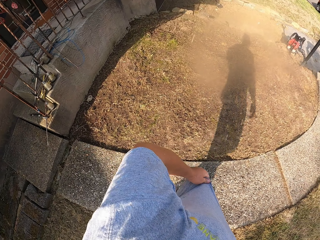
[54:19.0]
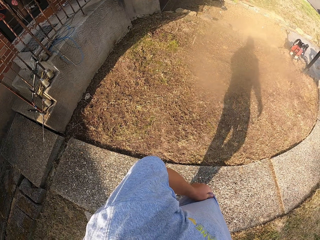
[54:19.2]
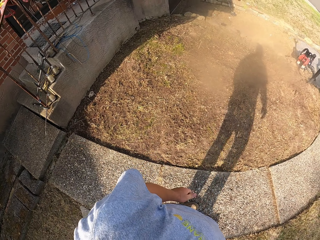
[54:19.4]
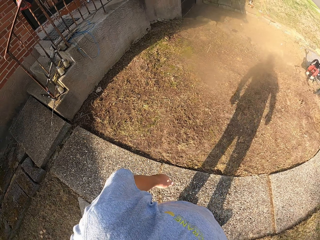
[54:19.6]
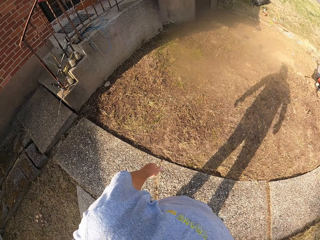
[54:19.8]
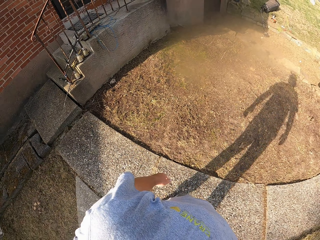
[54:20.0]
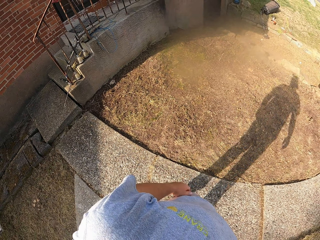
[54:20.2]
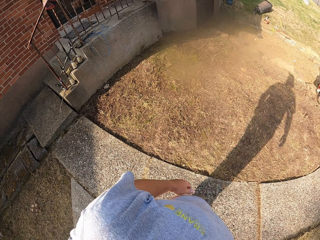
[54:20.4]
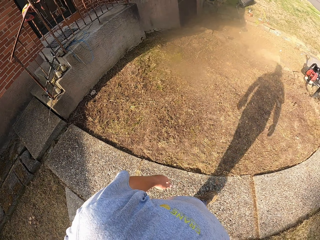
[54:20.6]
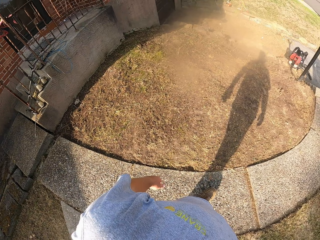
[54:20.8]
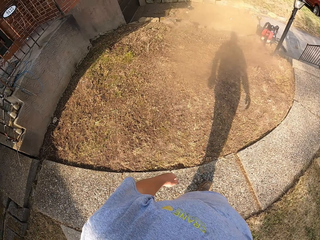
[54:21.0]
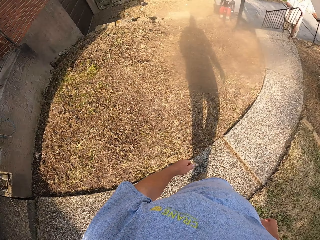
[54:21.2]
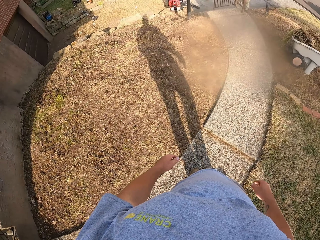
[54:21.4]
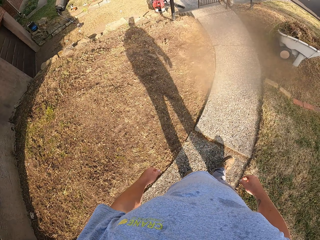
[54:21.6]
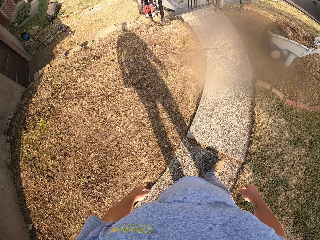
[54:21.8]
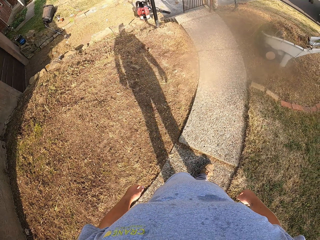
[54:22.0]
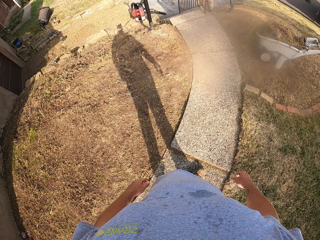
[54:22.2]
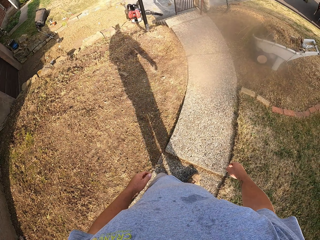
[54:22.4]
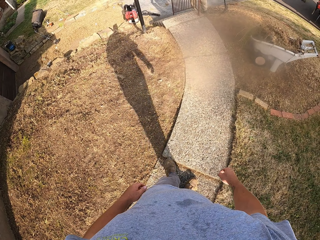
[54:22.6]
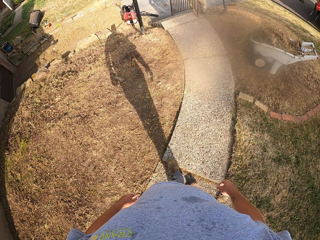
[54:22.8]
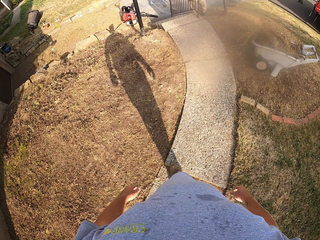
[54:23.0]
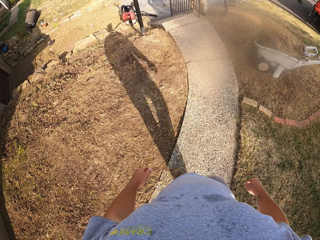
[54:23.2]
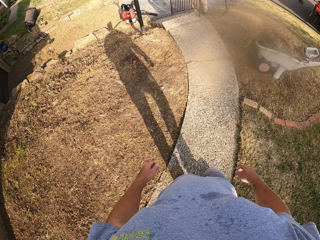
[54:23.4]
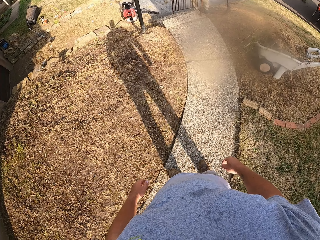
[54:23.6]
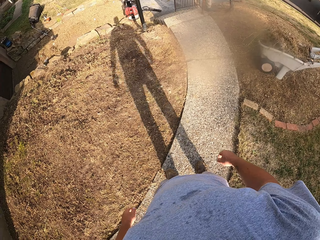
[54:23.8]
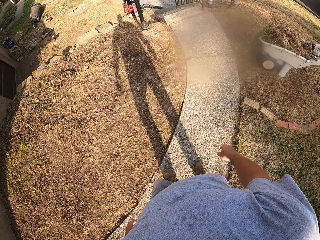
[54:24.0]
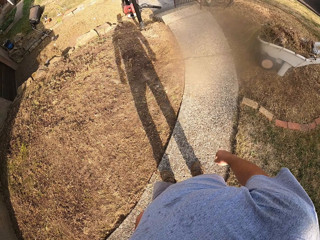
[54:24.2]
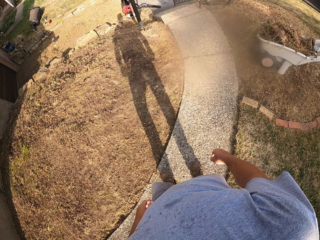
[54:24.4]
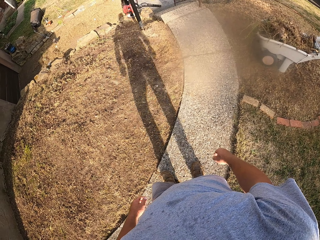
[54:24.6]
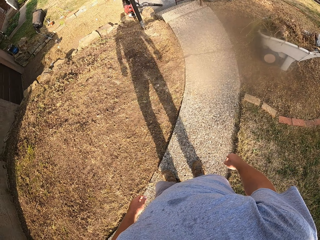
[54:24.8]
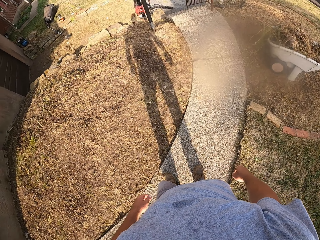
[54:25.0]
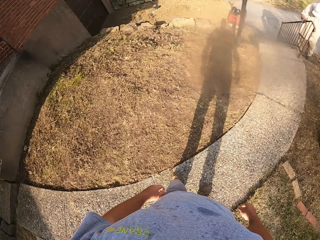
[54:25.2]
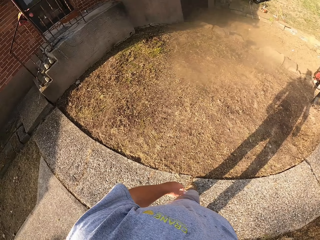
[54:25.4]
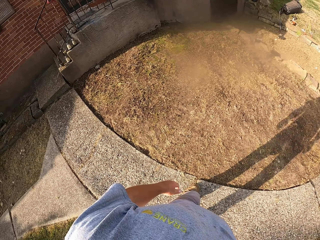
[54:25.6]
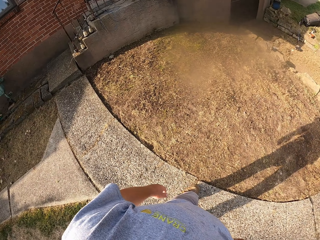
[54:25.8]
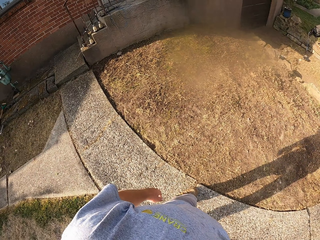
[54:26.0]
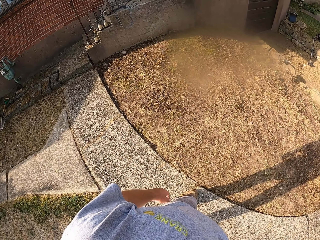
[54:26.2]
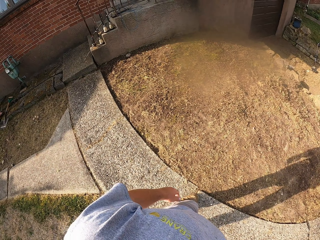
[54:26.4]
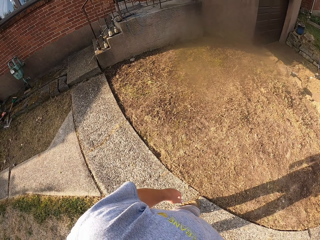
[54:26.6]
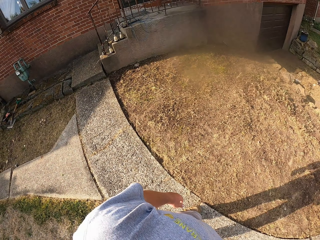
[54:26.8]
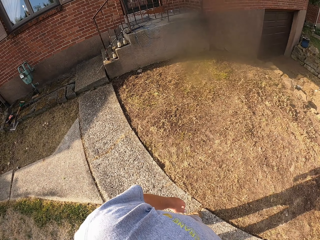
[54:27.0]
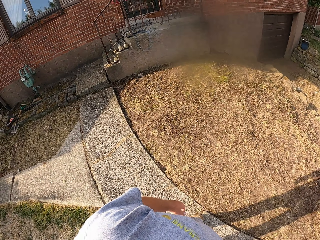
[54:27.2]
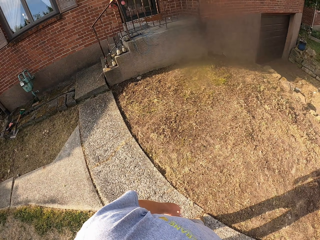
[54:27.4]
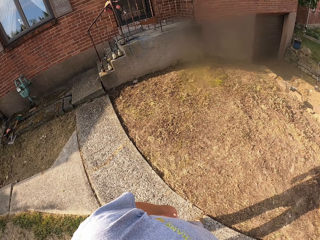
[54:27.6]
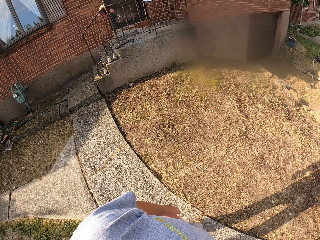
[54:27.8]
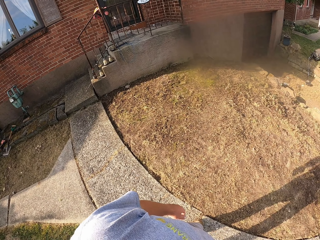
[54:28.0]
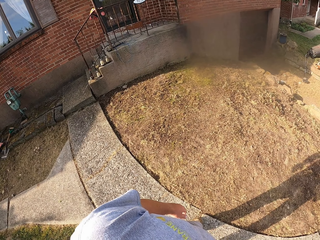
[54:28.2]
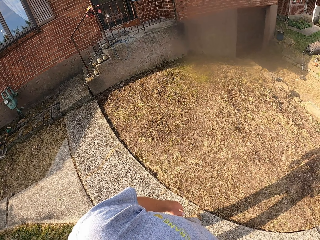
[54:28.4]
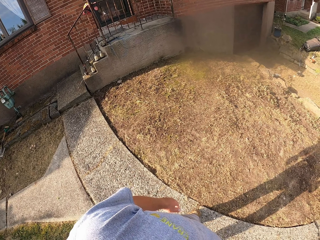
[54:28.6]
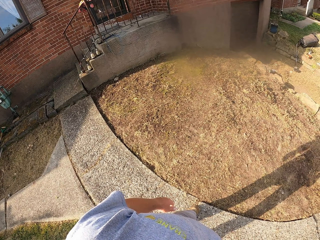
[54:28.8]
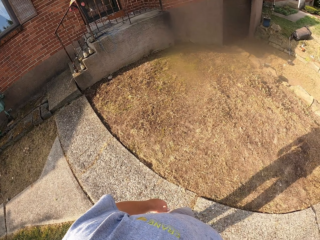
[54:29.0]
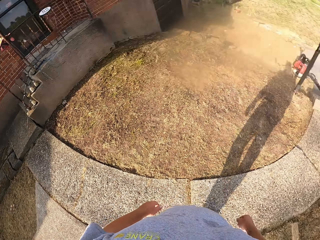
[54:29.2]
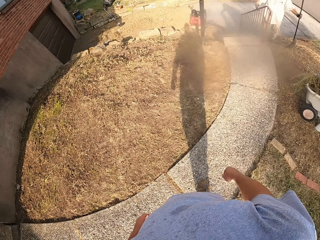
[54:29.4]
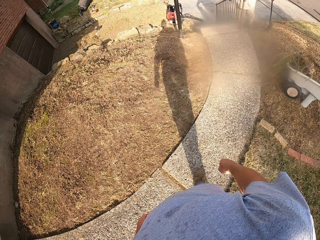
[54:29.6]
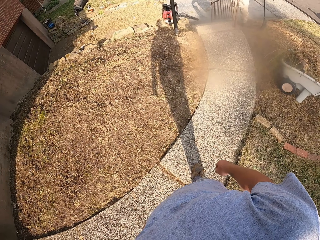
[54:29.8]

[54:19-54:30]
The camera wearer stretches his t-shirt with his left hand. He walks around the open field. He looks around the open field. He turns around the open field.

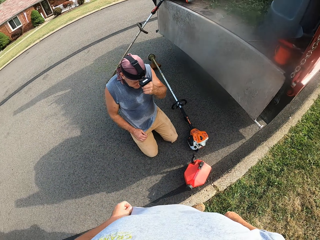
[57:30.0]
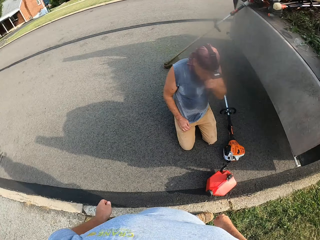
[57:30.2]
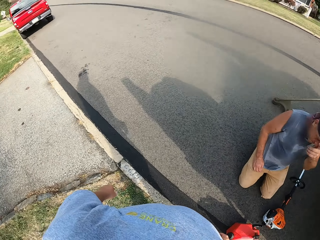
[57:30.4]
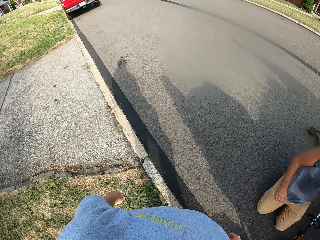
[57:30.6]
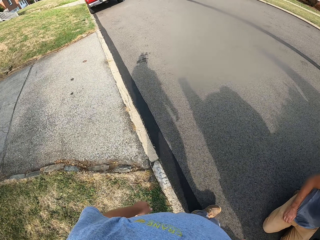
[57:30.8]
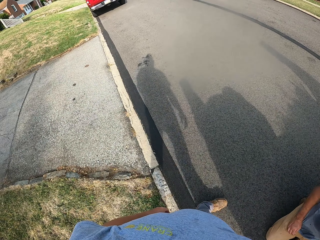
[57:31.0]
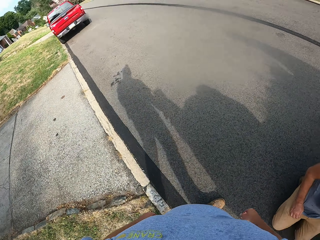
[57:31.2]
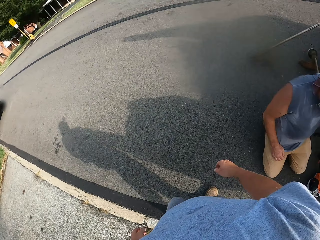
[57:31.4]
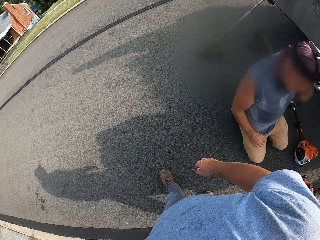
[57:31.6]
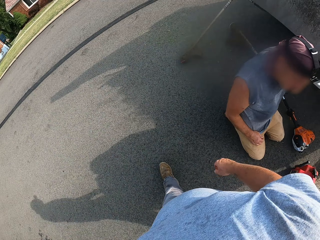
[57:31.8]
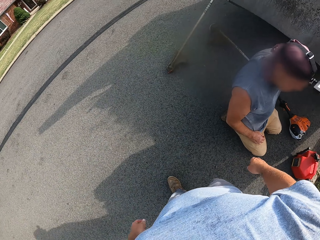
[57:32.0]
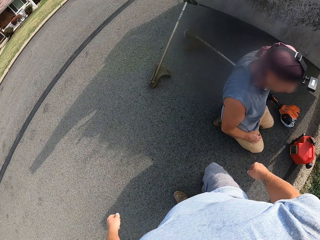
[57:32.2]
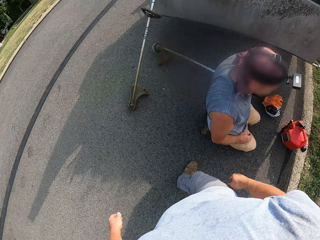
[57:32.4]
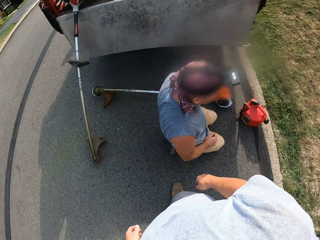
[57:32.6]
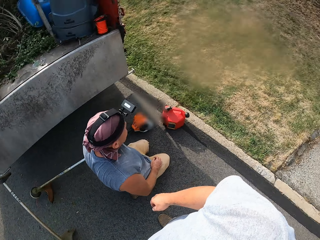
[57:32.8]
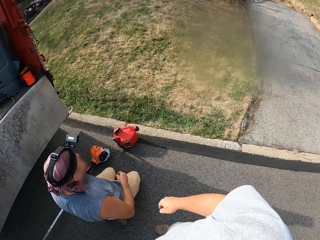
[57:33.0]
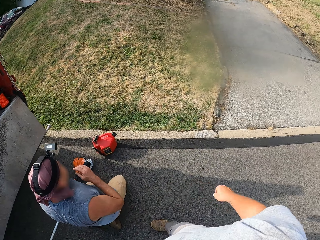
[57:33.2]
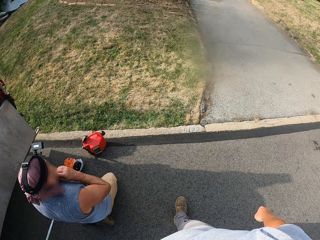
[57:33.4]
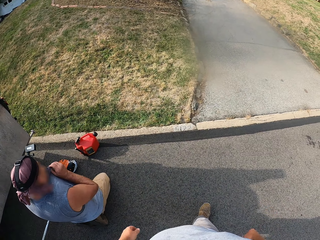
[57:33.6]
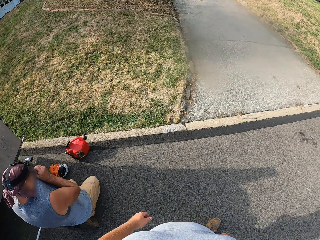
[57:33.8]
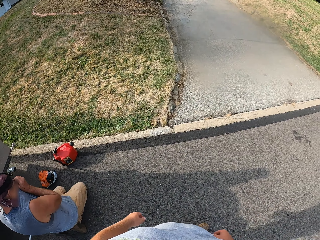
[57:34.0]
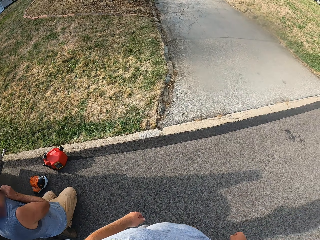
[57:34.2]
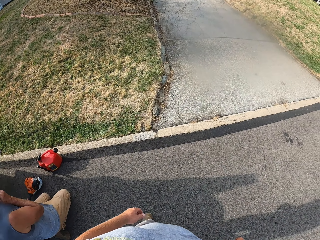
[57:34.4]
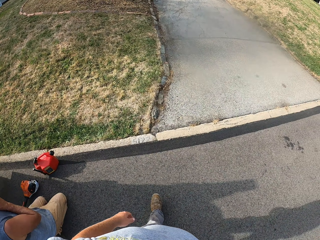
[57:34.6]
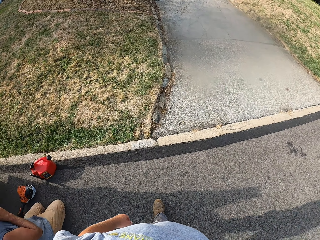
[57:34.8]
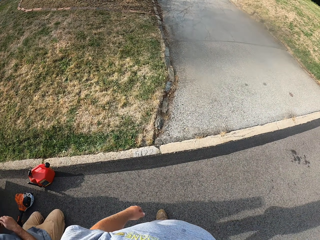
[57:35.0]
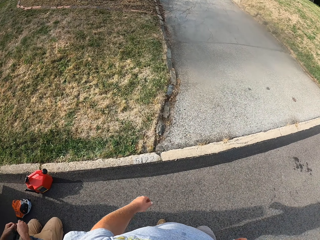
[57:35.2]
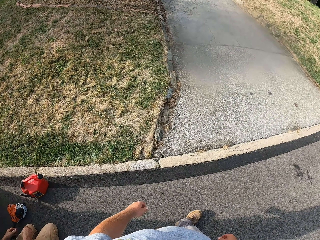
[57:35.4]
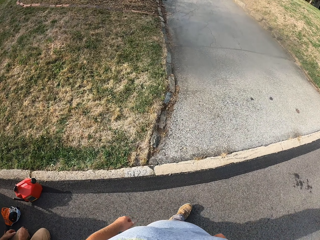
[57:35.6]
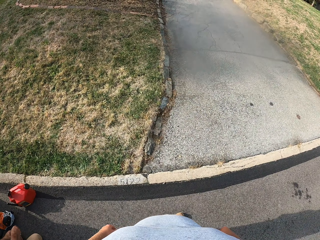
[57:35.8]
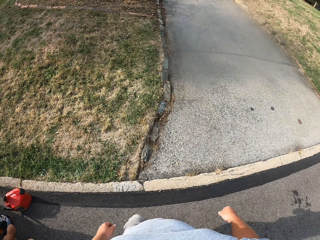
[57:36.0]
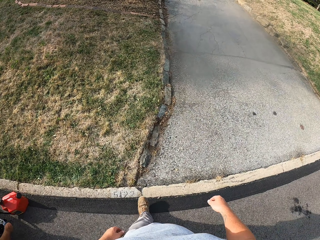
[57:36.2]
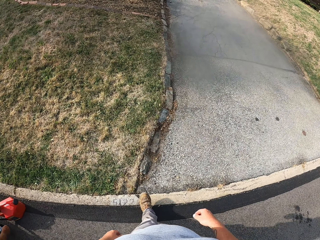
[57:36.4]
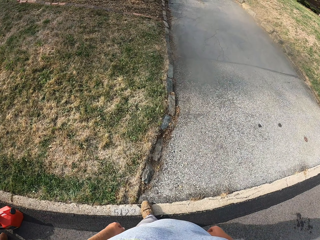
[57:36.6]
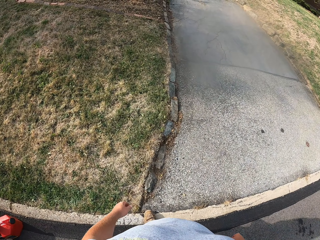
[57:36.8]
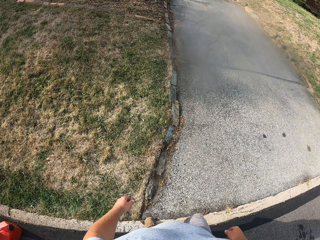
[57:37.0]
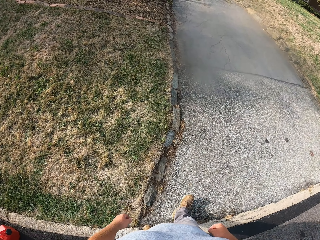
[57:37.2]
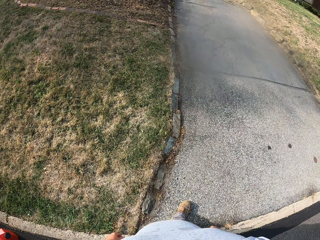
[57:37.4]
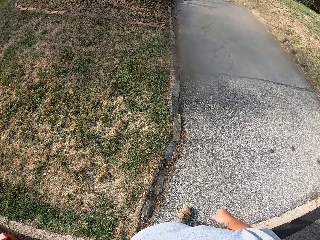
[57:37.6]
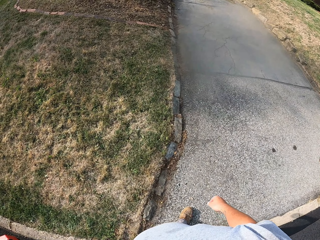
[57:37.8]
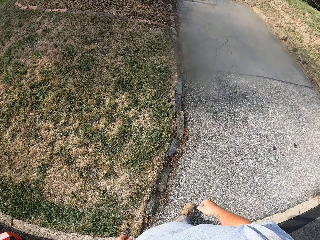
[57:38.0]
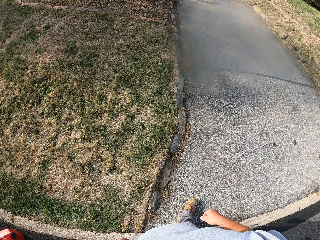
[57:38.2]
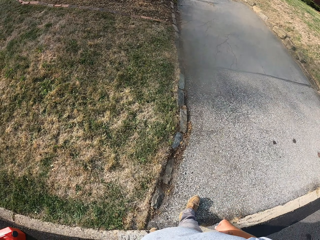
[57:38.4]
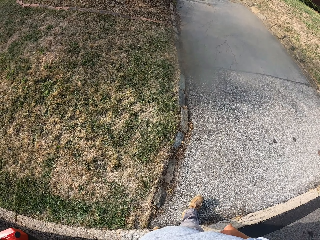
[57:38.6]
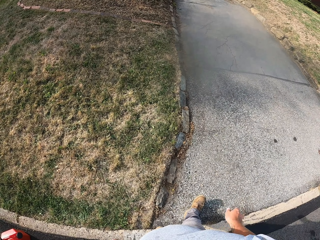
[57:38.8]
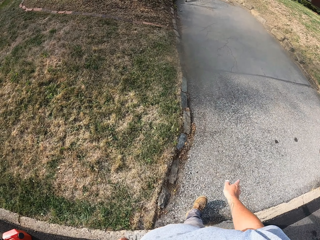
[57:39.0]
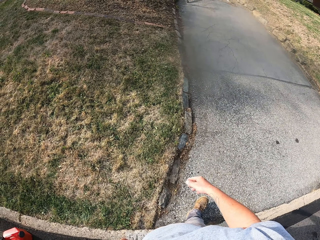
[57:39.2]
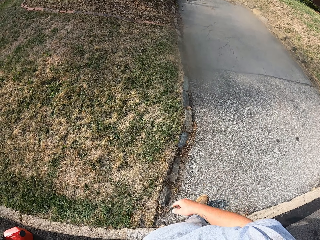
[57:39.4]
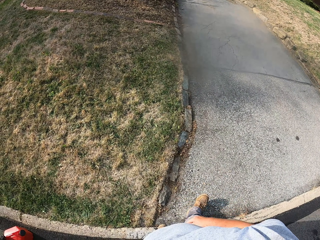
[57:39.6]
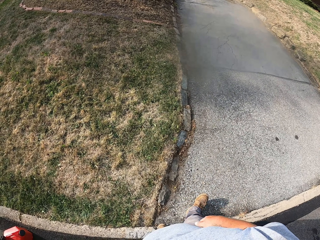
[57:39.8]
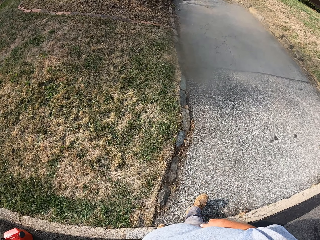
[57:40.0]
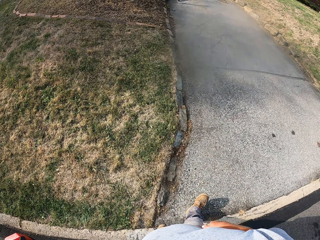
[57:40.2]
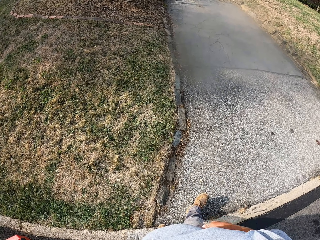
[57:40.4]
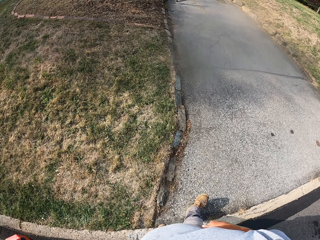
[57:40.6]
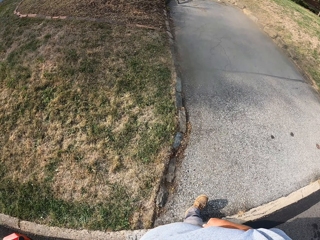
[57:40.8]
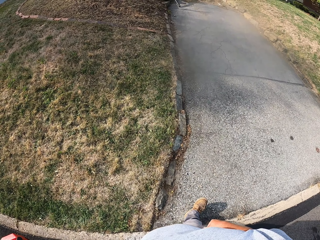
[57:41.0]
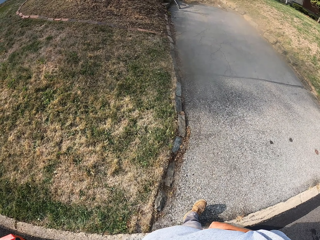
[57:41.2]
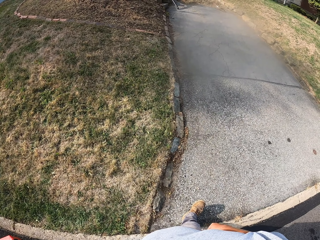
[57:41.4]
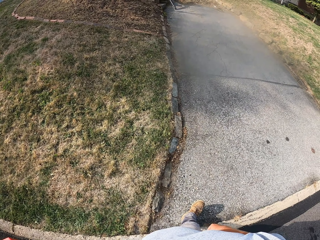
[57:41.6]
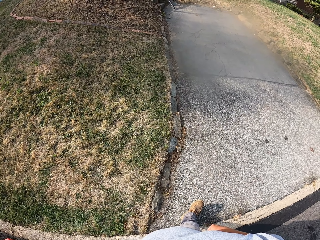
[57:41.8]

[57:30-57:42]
The camera wearer turns around the open field. They walk around the driveway. A man touches his mouth with his right hand. The camera wearer walks around the driveway. They make a gesture with the right hand.
